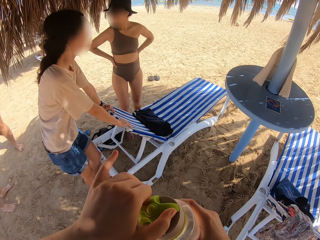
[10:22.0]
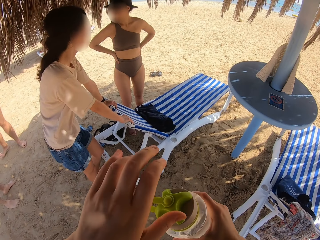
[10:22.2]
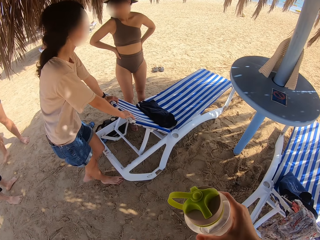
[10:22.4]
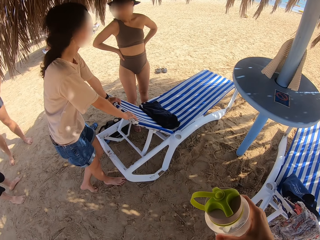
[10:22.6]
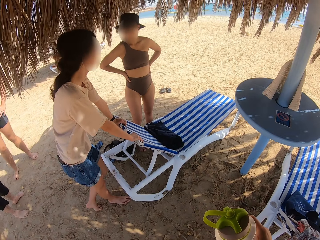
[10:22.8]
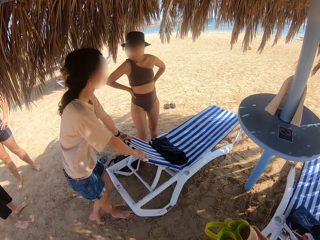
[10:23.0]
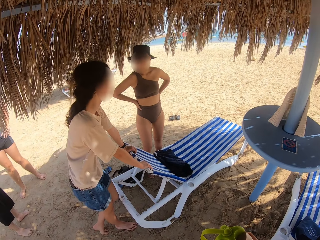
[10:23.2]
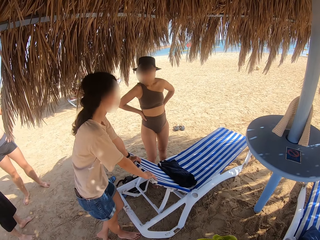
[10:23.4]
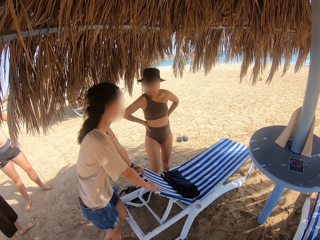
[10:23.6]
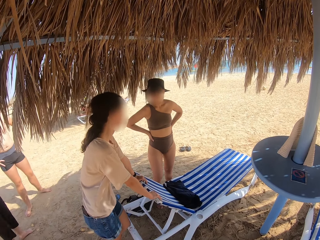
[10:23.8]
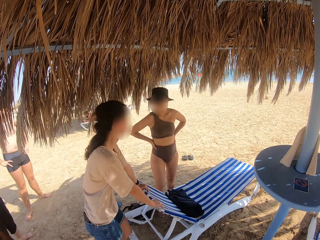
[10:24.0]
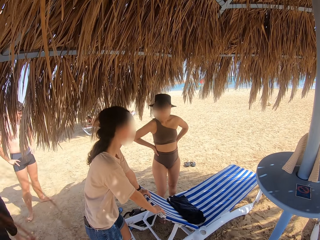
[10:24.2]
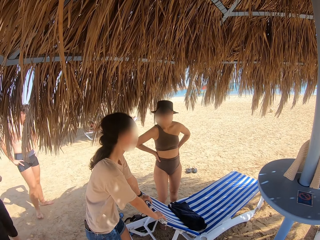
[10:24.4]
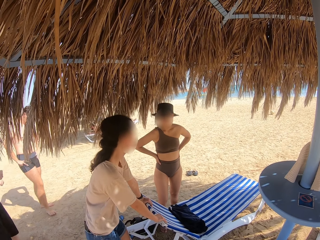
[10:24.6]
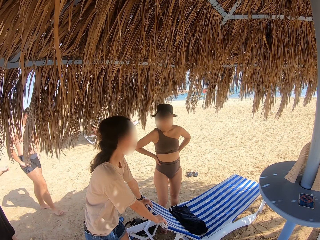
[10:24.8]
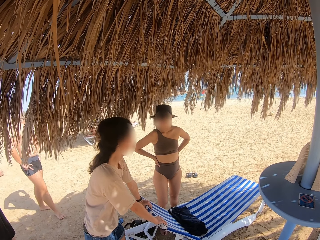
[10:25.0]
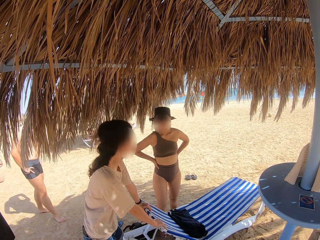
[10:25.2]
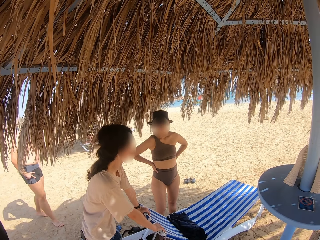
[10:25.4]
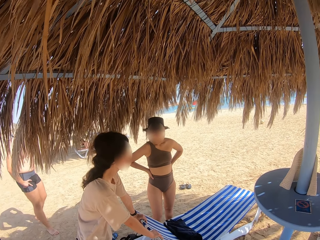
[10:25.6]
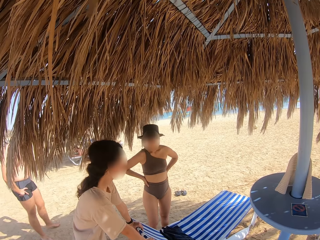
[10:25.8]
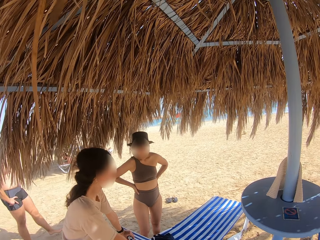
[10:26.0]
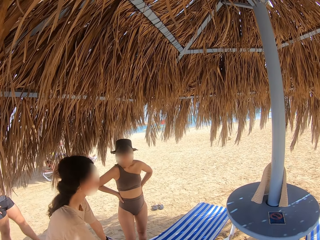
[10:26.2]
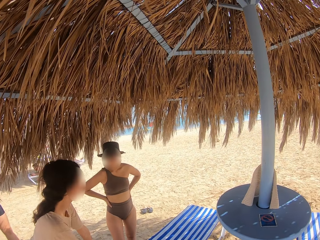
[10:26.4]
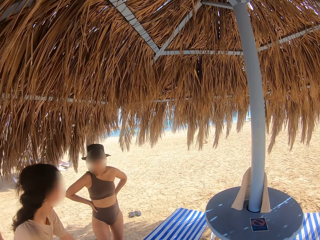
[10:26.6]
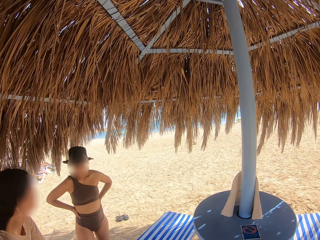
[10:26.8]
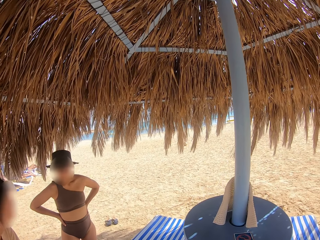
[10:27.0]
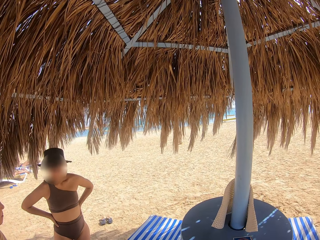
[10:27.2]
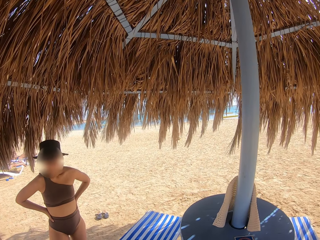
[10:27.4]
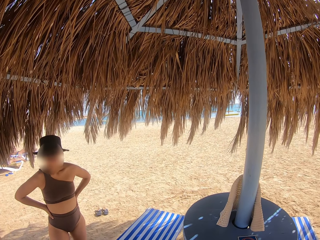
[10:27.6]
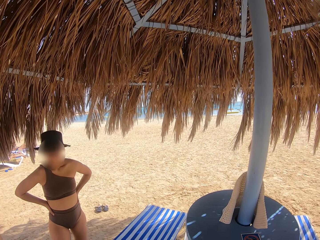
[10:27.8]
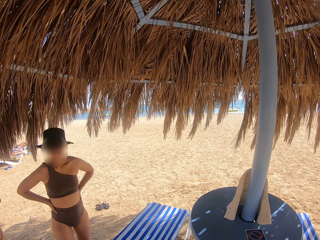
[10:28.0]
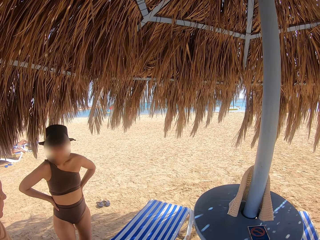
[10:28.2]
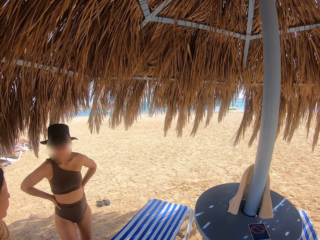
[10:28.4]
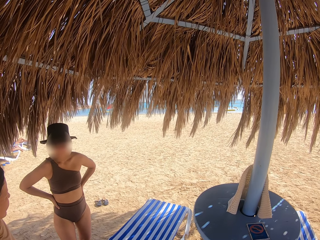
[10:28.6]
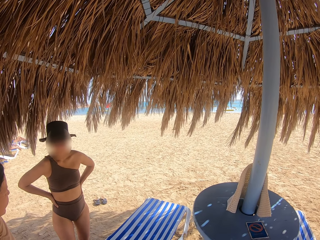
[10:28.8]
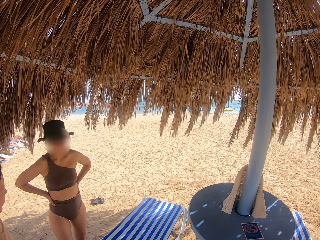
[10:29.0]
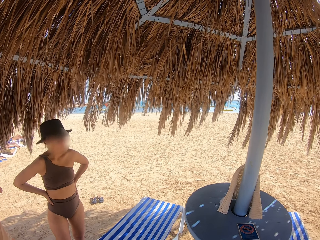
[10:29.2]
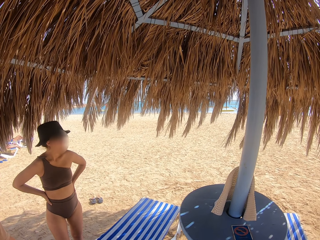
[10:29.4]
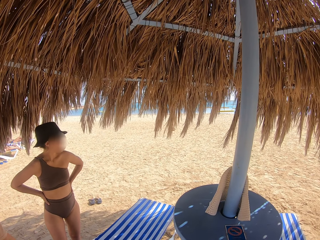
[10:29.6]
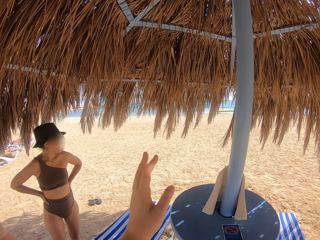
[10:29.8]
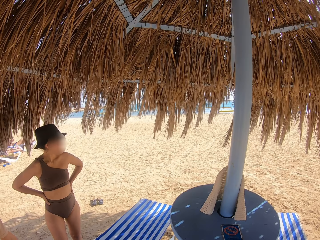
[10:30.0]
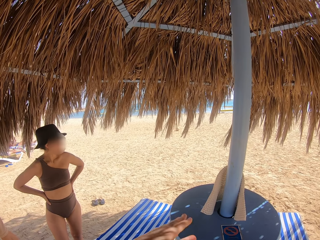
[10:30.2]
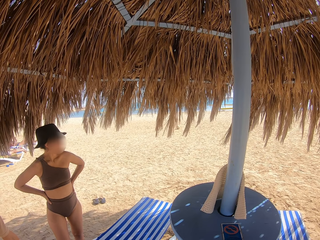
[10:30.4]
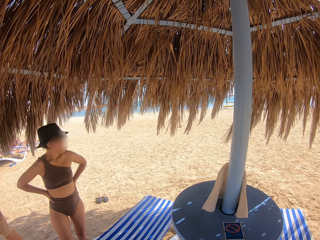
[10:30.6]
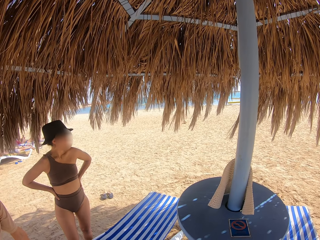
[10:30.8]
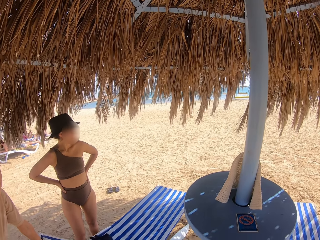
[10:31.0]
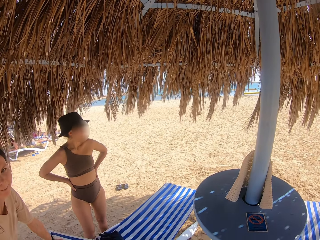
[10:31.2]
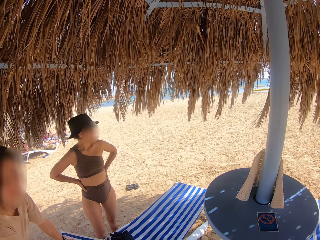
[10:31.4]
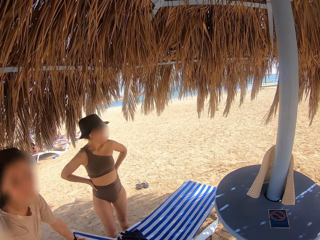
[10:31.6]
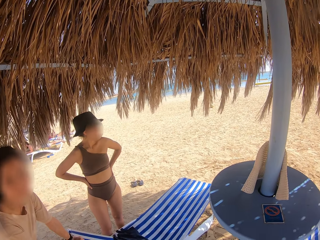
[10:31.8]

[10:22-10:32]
The camera wearer holds the bottle with her hands. She stares at a woman. She stands on the sand beach.

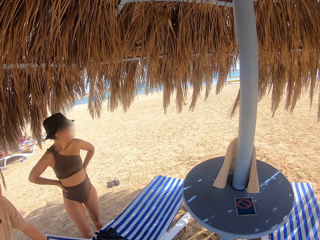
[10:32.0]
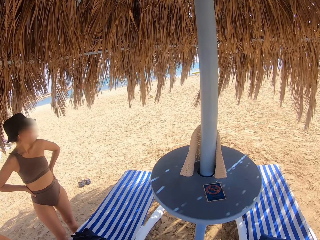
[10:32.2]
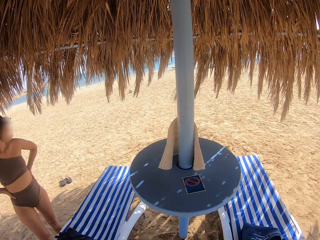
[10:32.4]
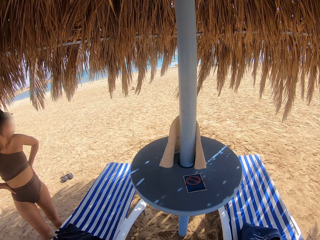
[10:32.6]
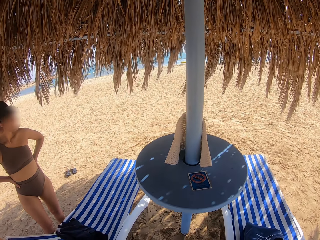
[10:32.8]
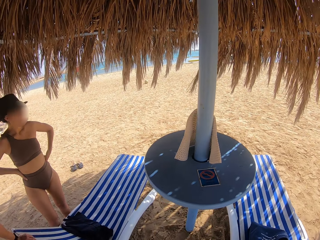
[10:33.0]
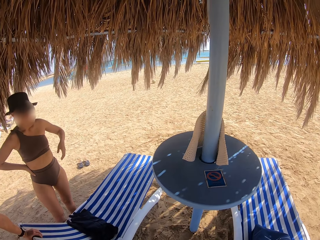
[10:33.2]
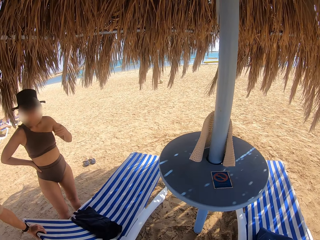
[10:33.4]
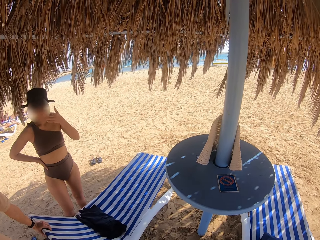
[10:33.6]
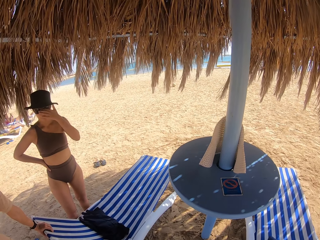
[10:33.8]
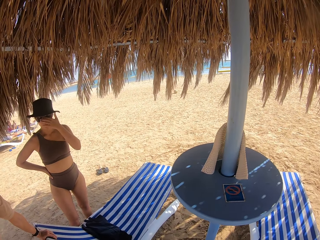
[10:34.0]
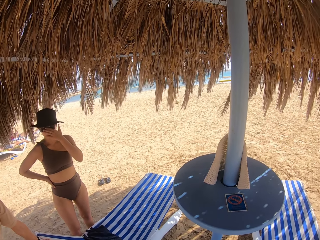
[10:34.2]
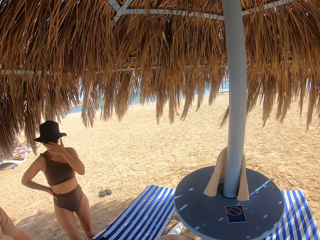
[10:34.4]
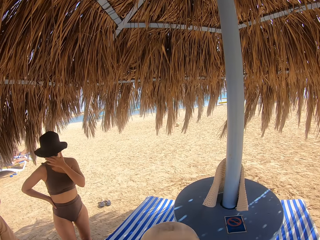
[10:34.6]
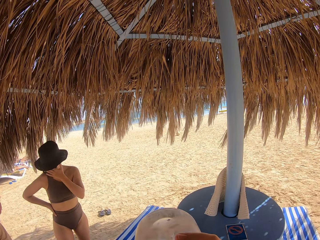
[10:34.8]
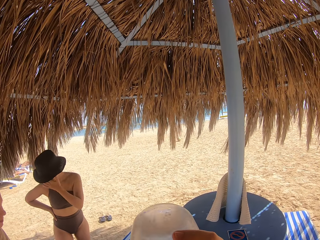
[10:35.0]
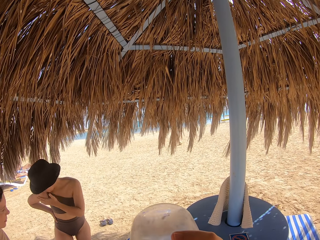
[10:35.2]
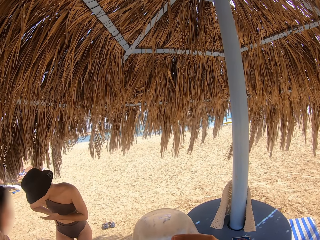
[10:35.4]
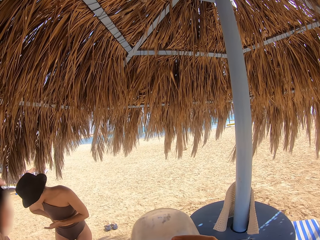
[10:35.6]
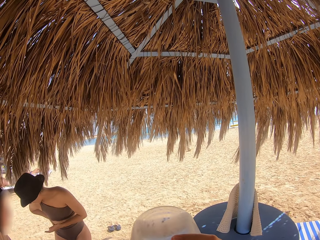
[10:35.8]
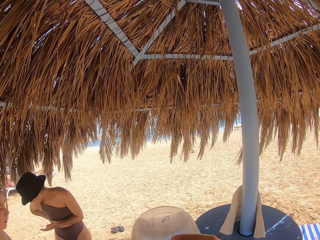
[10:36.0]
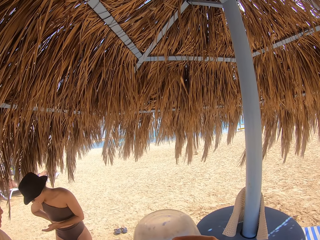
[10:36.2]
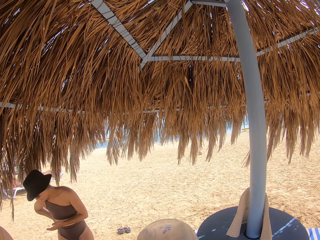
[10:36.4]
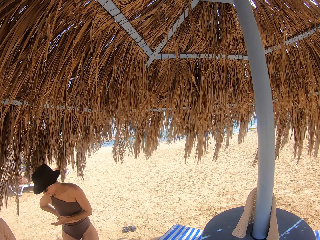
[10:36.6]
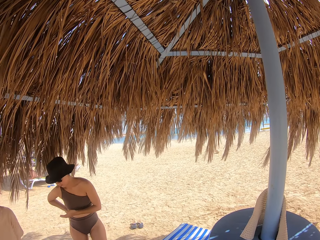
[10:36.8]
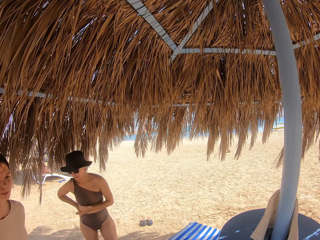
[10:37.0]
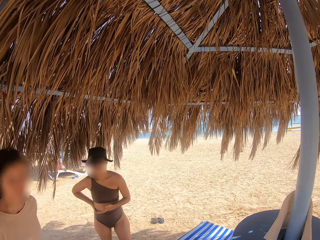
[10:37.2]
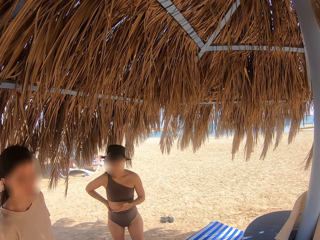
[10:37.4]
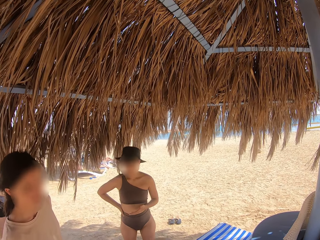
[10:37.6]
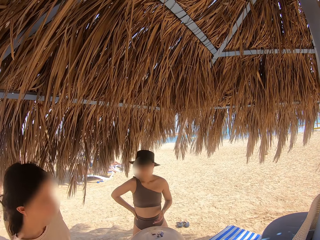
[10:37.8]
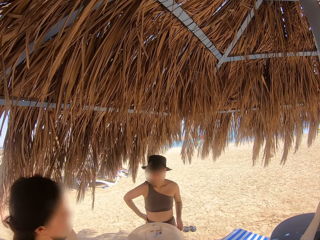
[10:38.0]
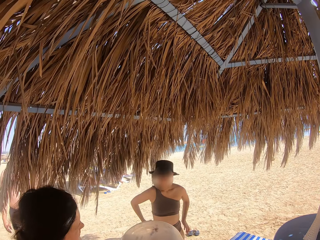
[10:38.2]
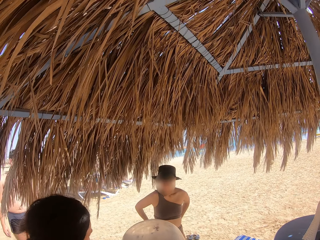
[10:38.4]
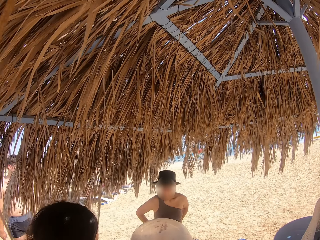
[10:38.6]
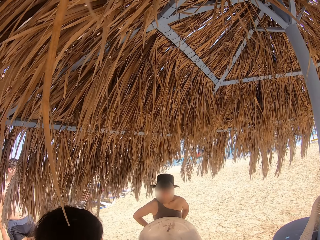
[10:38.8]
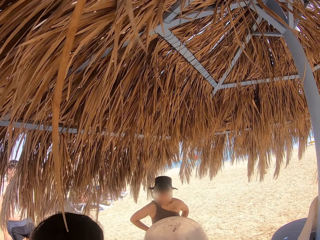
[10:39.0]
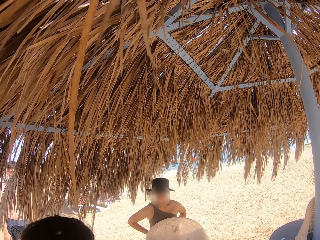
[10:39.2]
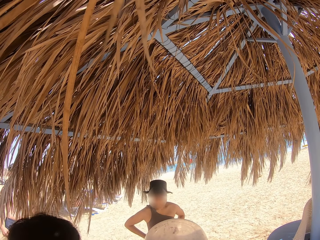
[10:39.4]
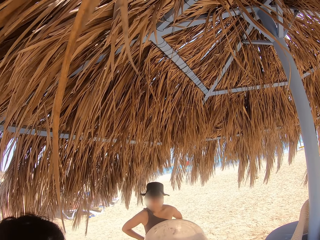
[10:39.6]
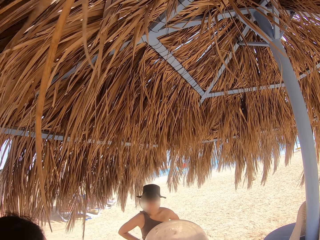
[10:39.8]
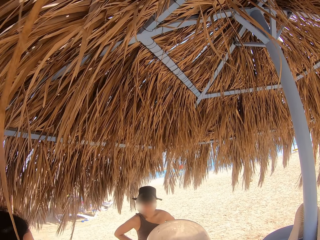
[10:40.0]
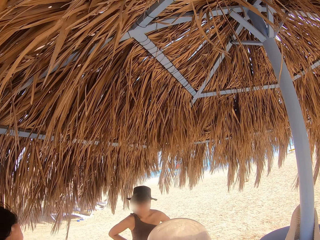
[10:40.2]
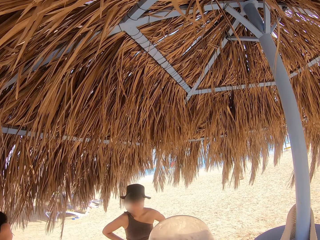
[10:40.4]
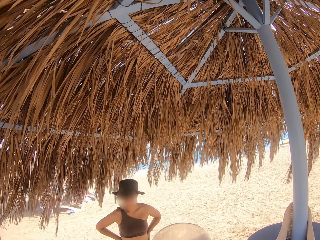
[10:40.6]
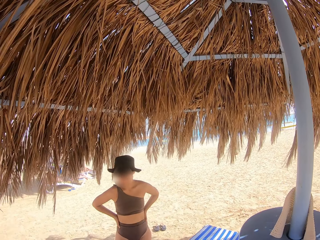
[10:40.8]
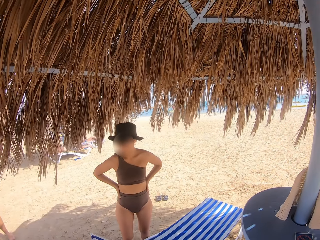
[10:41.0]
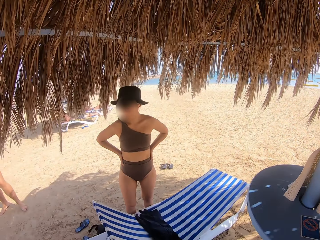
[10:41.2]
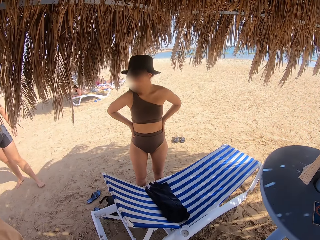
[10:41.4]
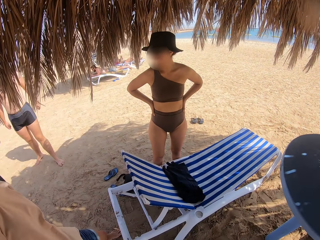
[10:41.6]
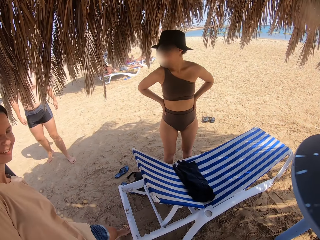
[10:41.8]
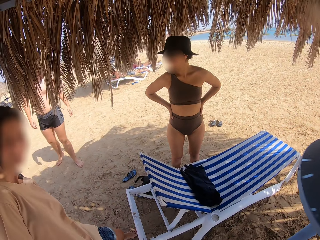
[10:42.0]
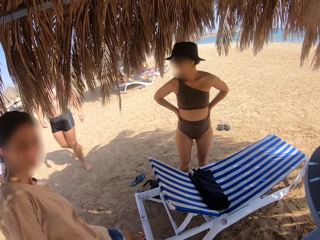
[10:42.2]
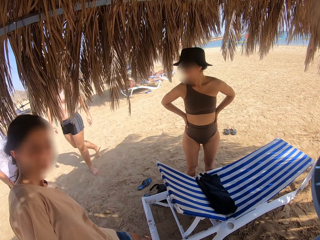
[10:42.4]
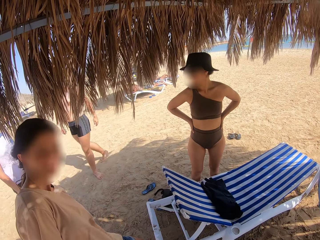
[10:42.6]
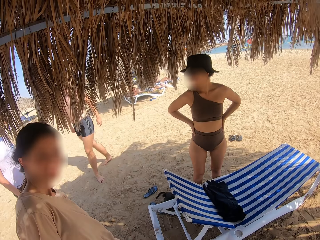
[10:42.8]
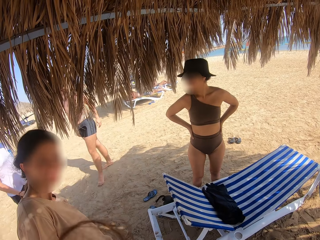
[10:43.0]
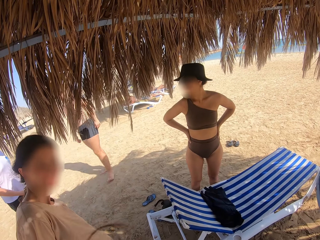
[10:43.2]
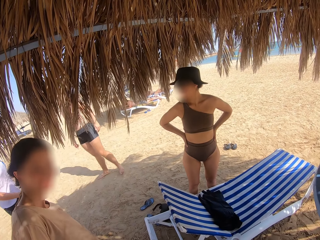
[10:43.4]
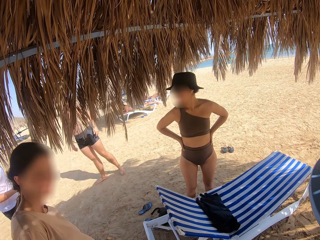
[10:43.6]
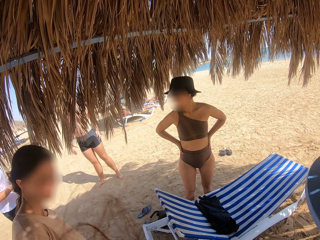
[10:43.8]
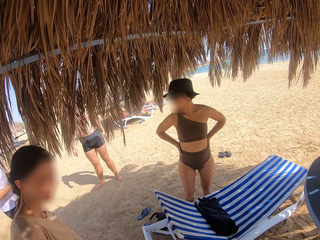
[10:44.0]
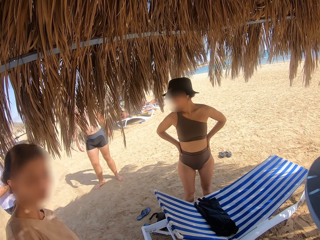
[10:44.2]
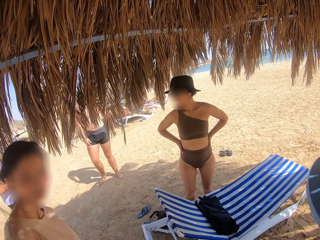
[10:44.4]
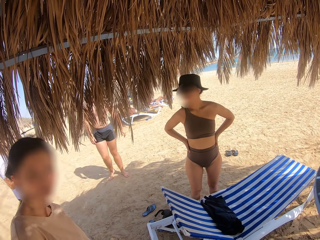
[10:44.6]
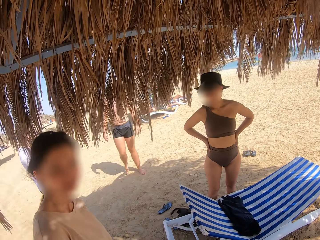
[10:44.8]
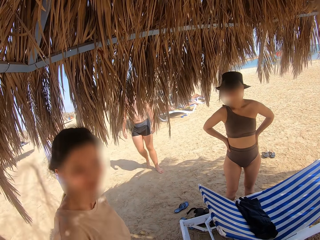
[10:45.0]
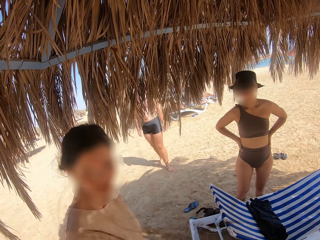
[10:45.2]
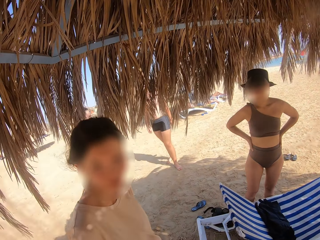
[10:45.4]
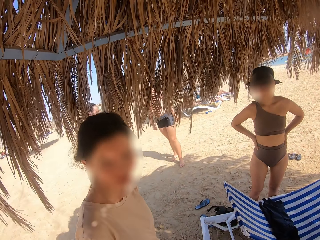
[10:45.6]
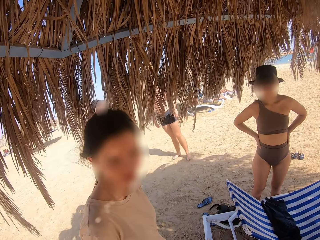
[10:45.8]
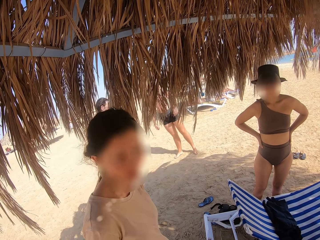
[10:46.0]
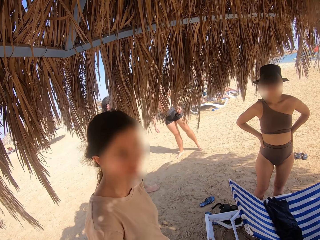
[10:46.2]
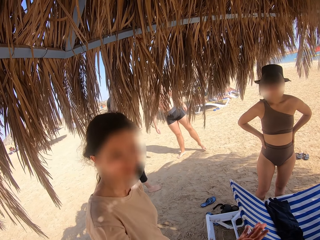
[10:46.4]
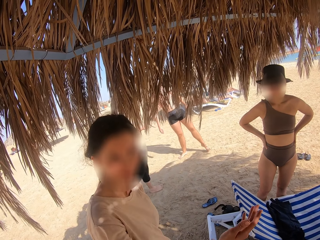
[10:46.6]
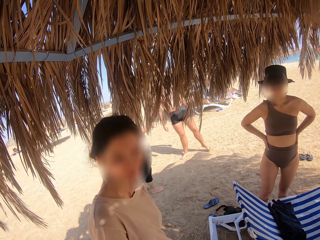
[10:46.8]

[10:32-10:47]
The camera wearer drinks water from the water bottle. They stand on the sand beach. They drink something in the bottle. They stare at a woman. They stand on the sand beach.
